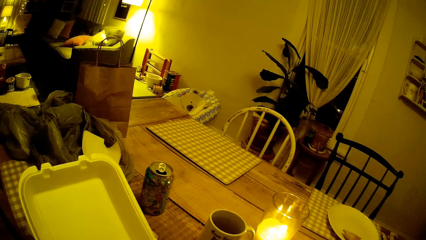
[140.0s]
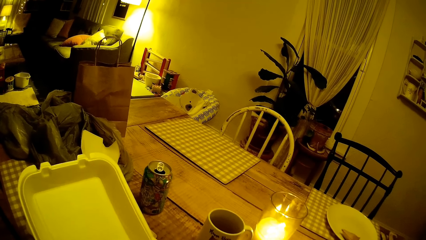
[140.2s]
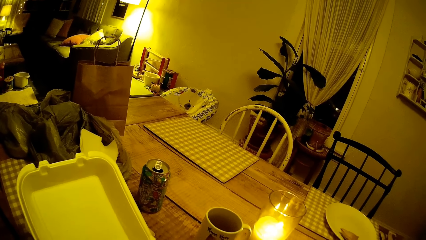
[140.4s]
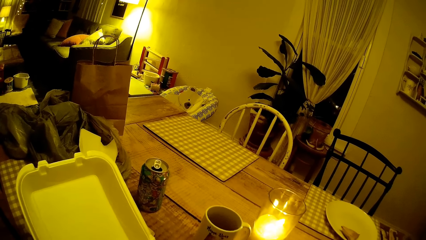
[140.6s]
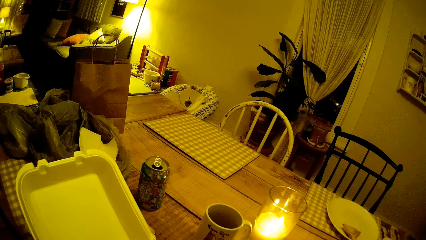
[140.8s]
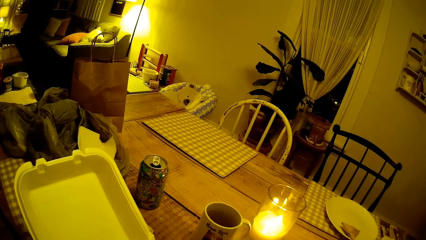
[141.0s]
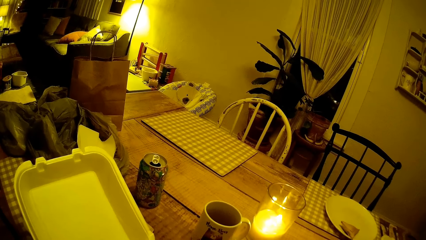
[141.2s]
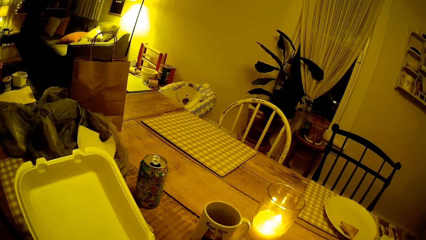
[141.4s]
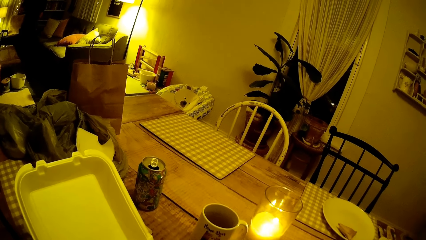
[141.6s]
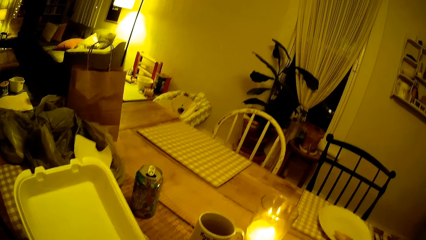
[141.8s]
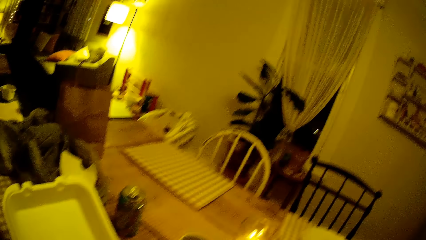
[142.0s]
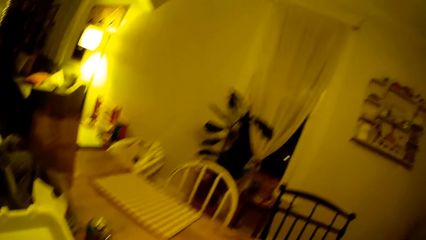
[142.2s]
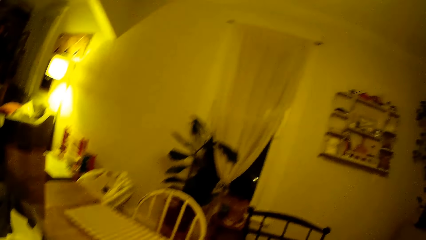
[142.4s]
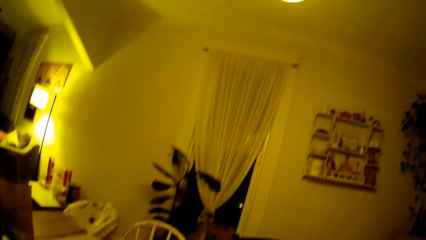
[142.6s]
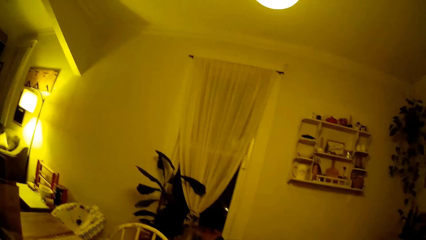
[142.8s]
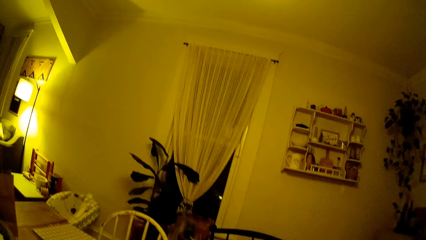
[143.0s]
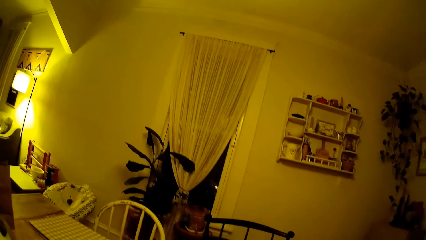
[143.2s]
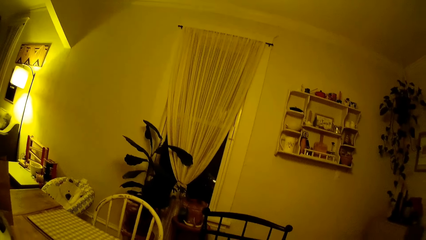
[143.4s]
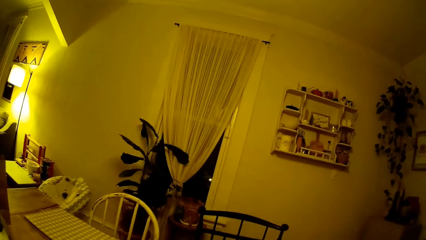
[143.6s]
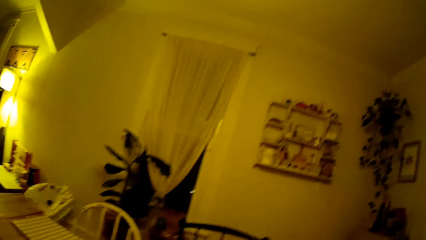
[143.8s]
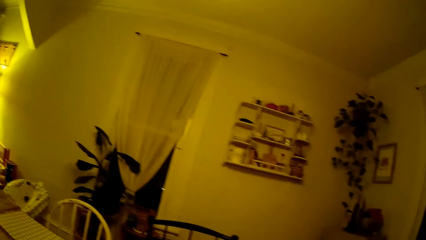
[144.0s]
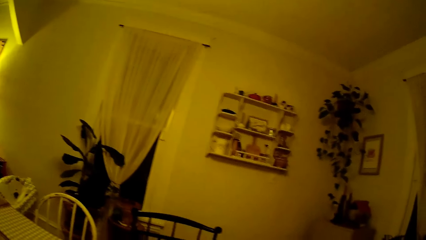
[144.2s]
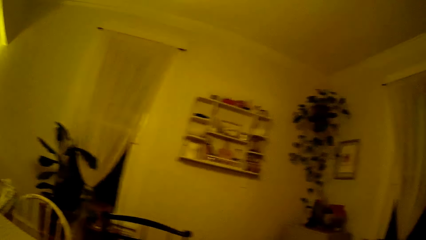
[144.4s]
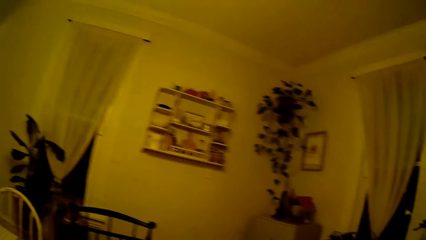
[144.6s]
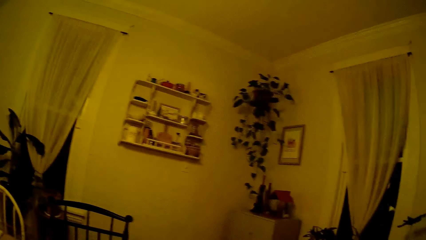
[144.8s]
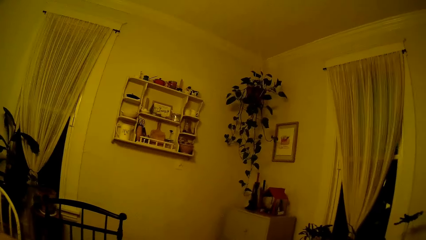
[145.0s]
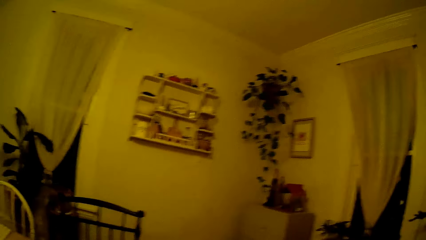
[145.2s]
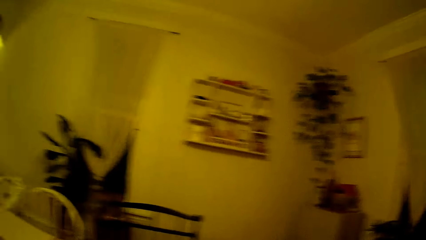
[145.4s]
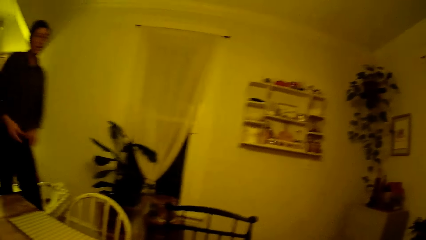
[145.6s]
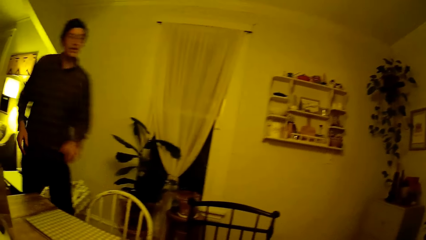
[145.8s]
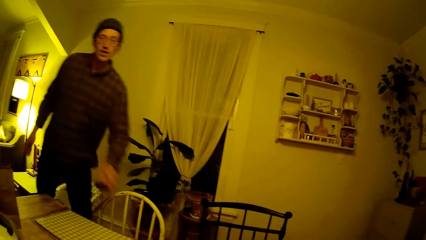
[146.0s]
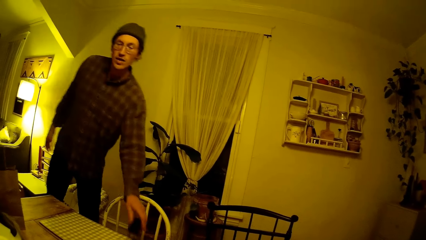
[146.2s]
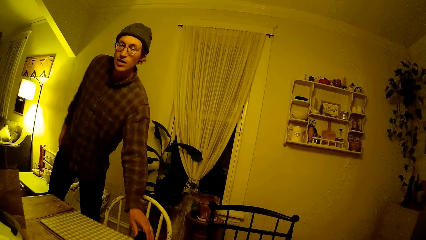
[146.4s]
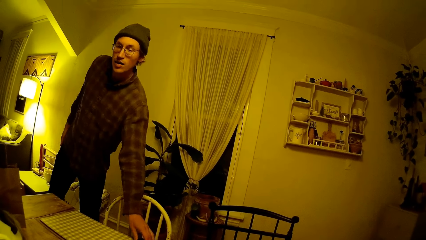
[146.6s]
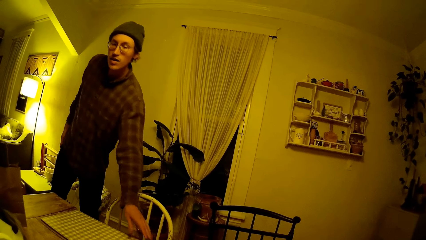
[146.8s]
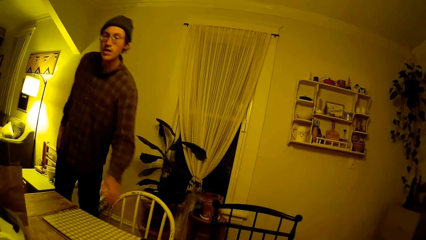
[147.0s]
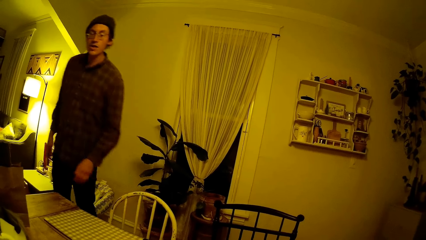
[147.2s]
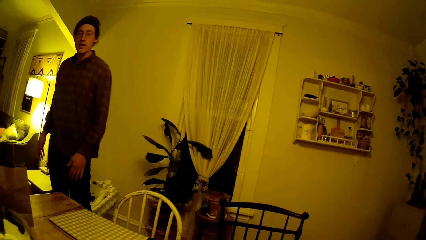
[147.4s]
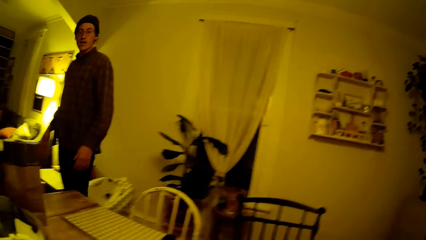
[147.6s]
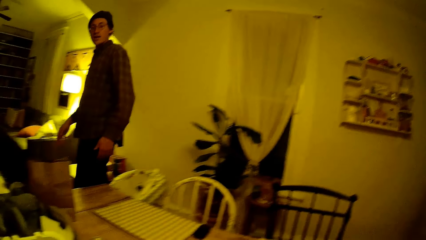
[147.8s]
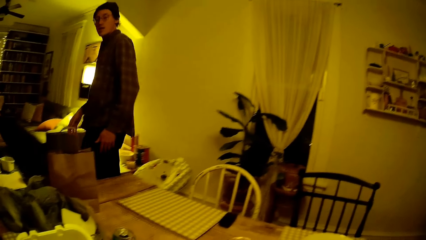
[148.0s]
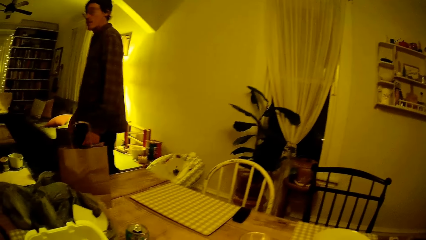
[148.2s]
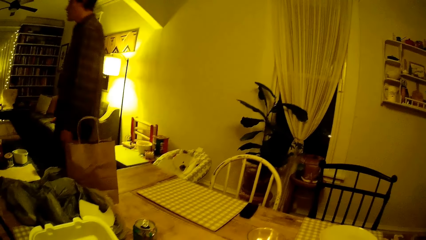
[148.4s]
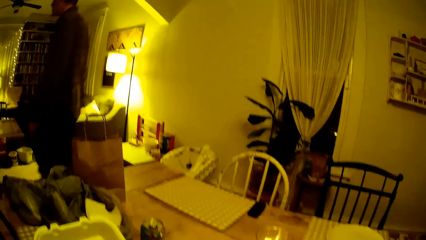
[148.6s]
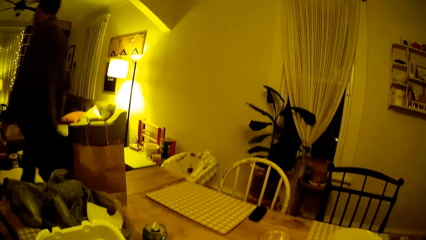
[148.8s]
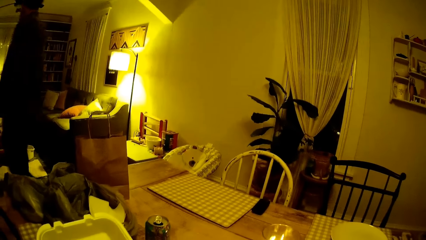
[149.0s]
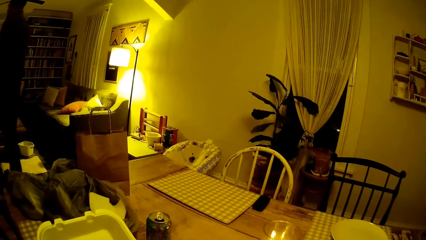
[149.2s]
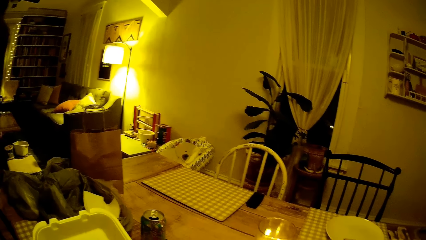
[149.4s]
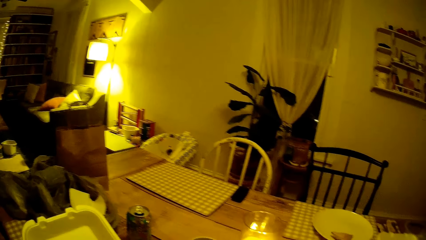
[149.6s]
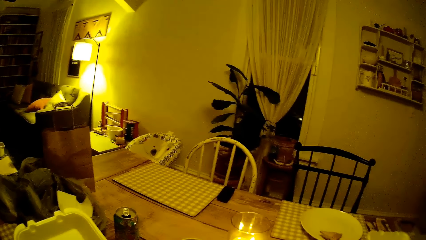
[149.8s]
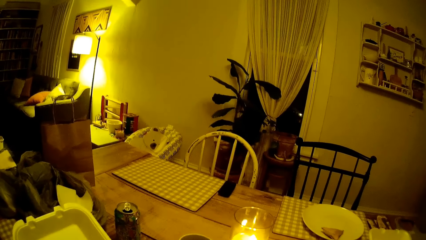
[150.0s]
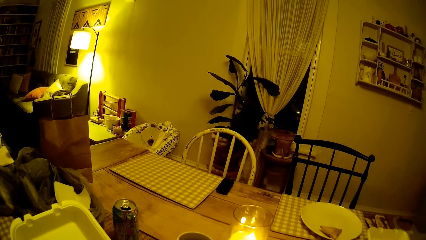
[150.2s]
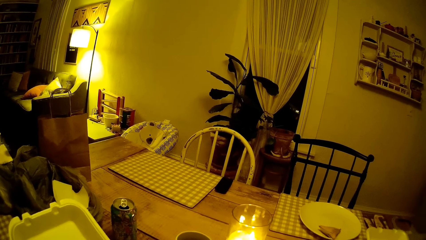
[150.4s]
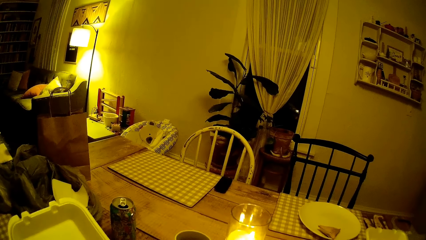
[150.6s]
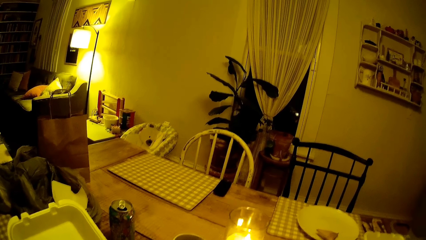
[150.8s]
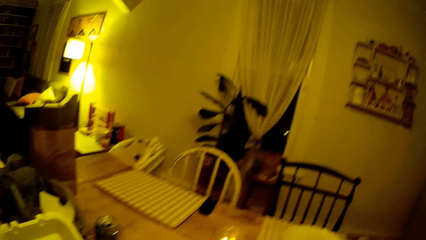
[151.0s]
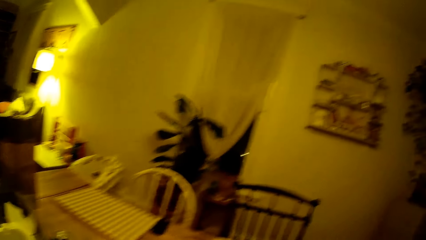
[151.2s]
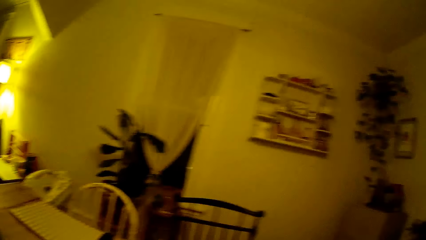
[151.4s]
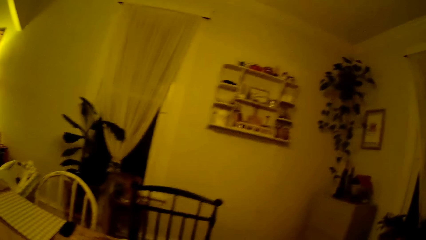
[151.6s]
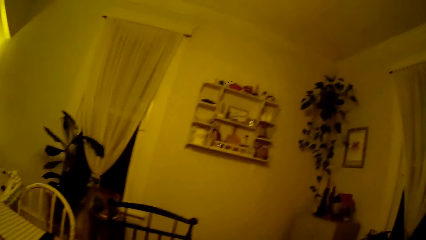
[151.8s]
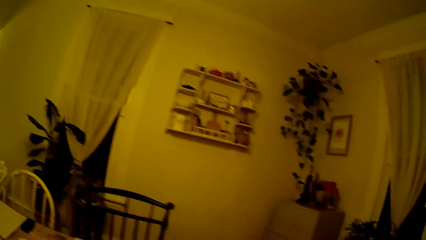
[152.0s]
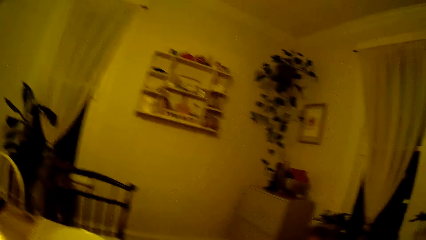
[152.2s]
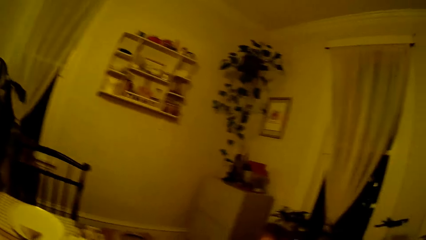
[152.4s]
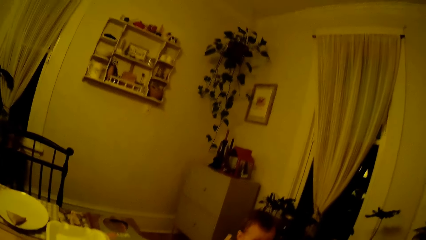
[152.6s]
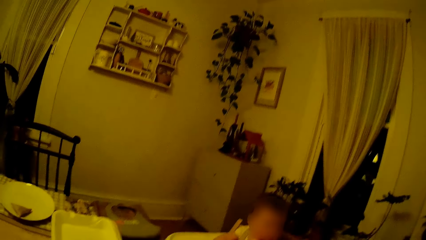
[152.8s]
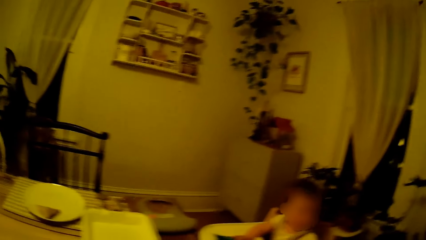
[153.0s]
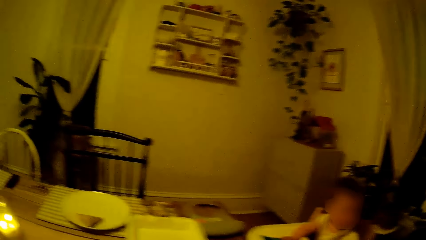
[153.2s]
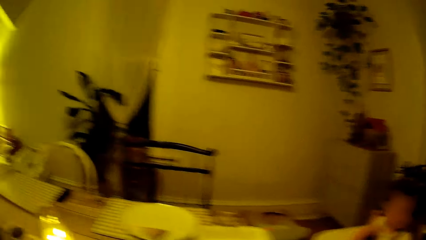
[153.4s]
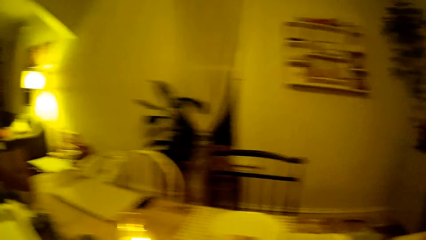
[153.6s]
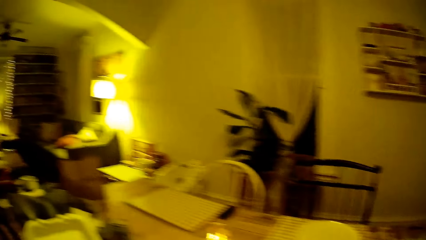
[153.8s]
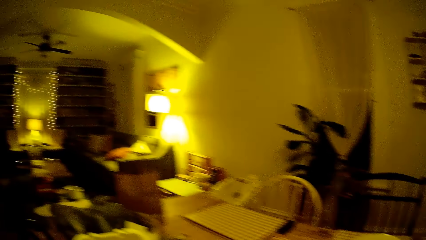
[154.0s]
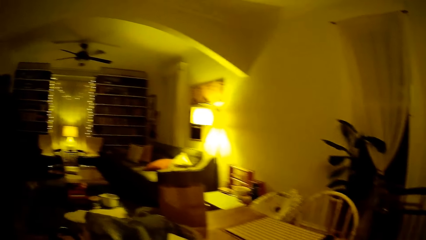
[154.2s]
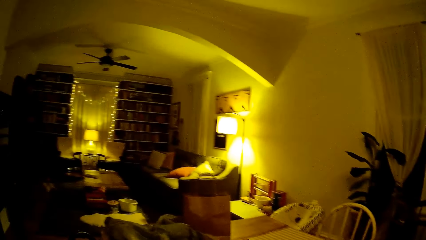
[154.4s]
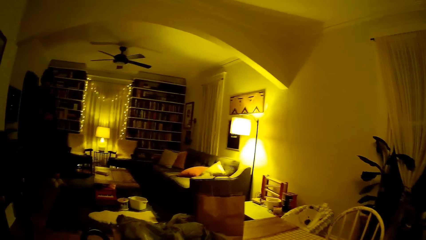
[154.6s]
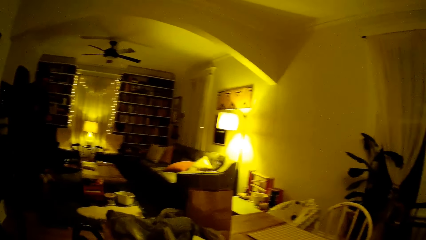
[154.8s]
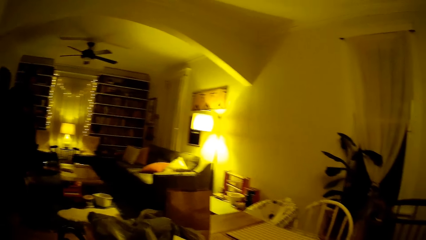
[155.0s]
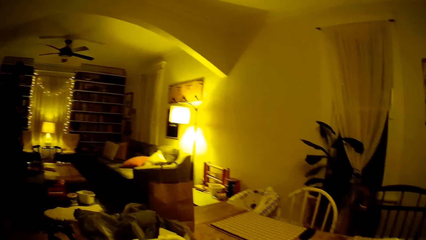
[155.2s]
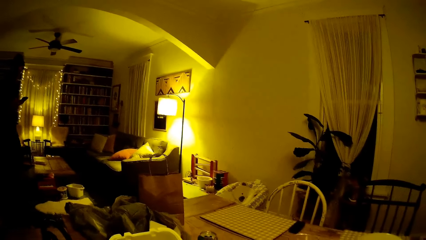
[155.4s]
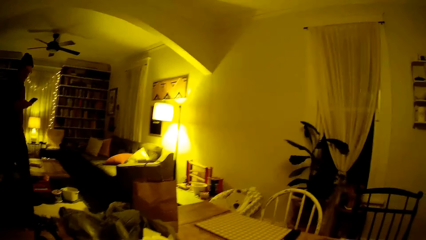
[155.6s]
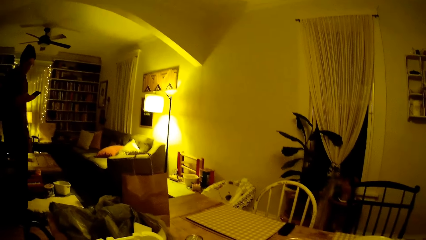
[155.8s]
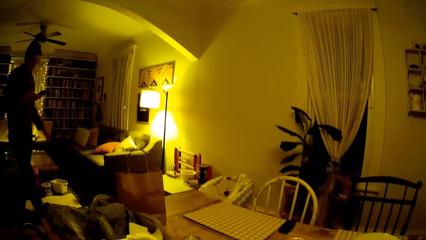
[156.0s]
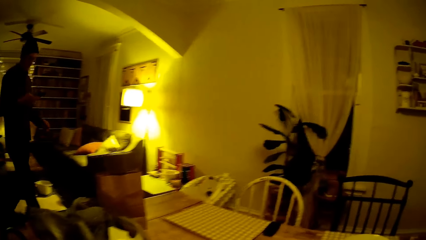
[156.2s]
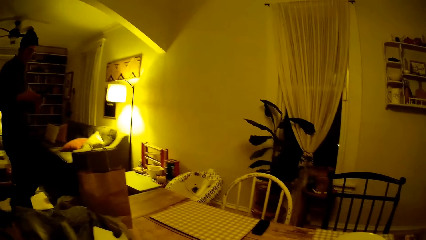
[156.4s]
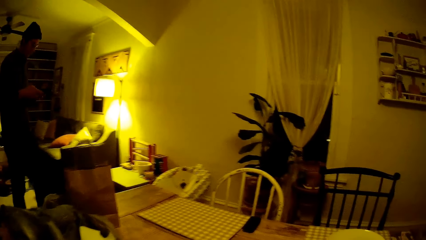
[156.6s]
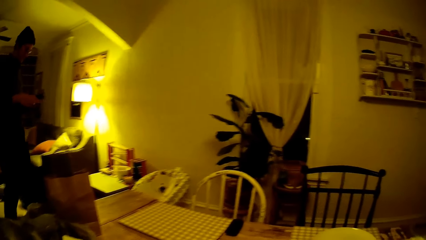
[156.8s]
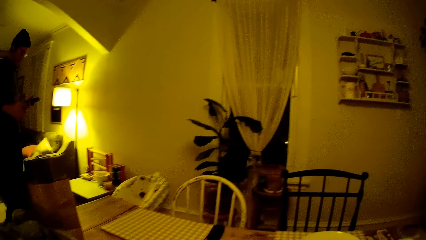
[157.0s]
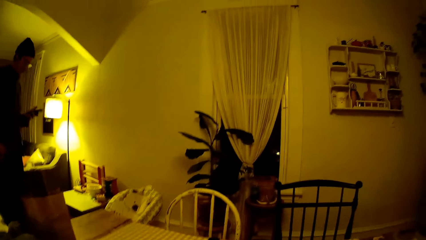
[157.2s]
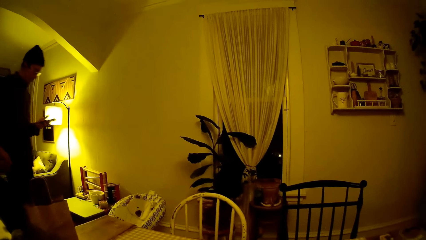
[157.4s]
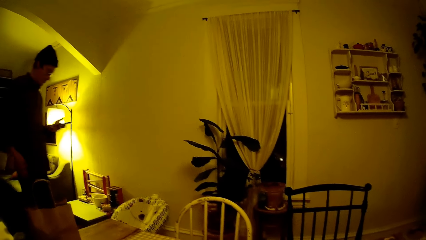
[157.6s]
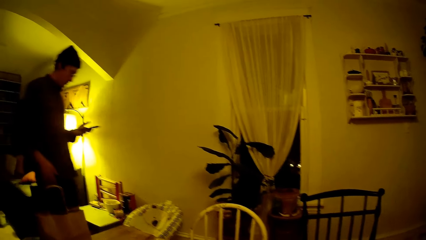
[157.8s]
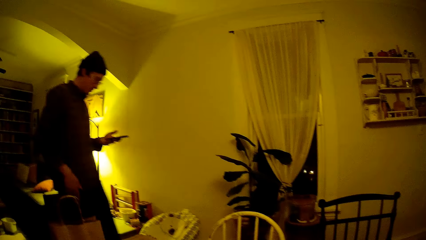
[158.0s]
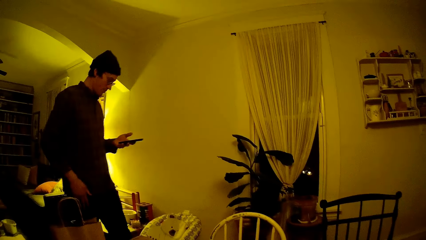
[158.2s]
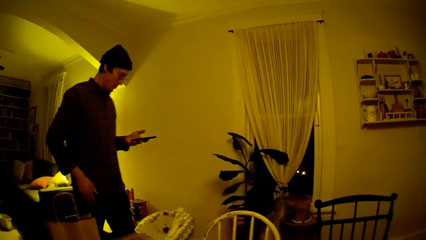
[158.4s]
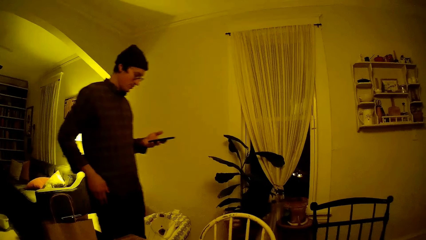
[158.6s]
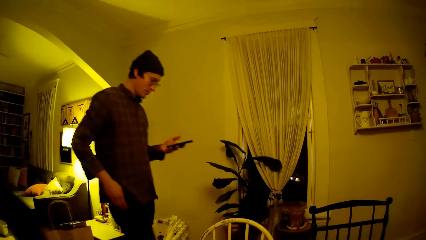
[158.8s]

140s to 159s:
The man drops a remote control on the dining table with his left hand. The man walks towards the living room. The man walks towards the dining table. The man touches a mobile phone in his right hand with his left hand. The man operates the phone.
